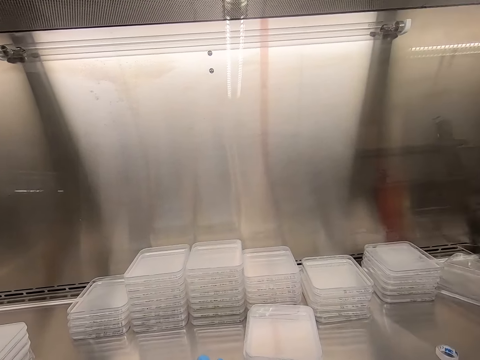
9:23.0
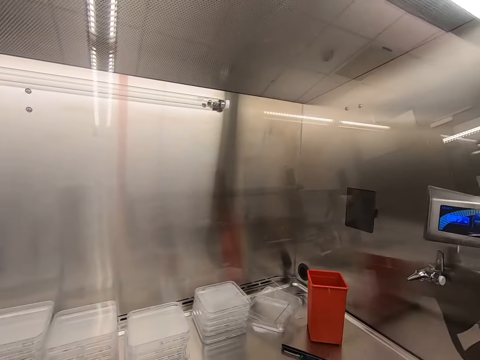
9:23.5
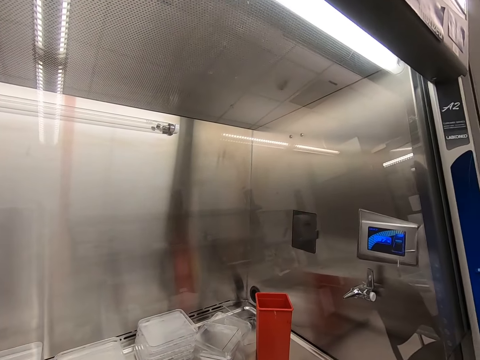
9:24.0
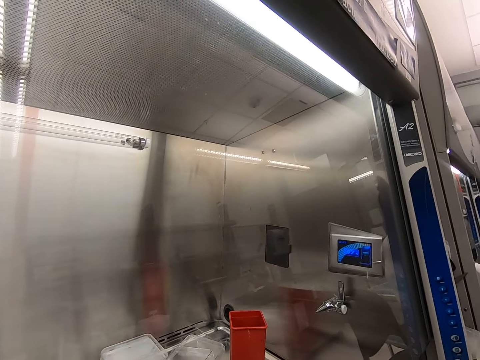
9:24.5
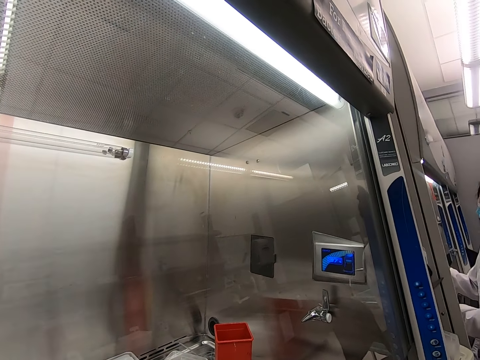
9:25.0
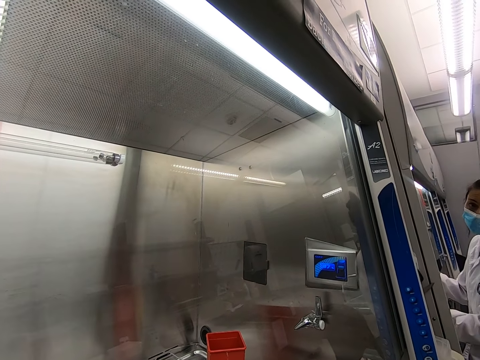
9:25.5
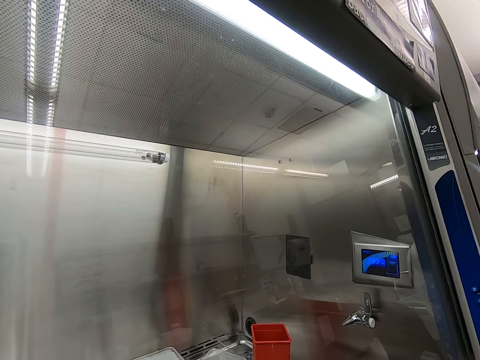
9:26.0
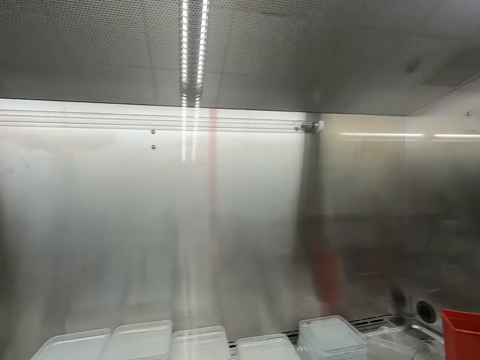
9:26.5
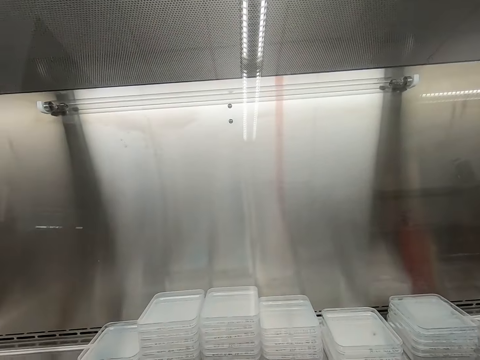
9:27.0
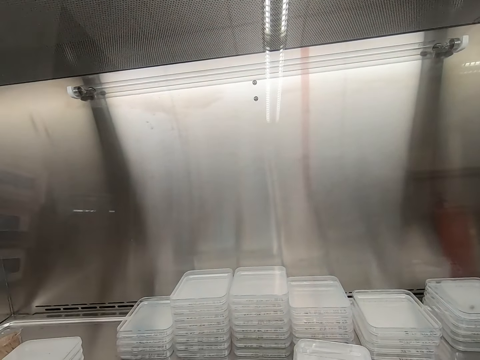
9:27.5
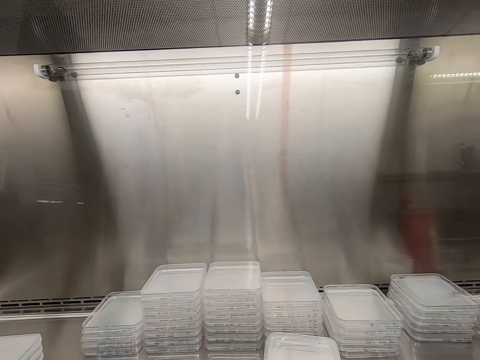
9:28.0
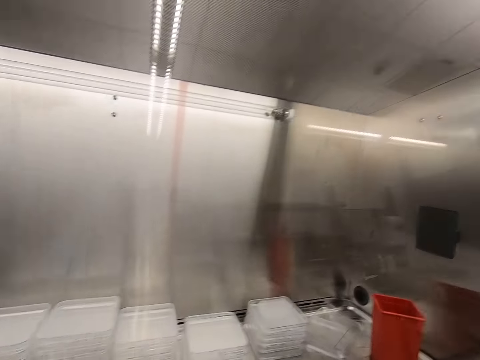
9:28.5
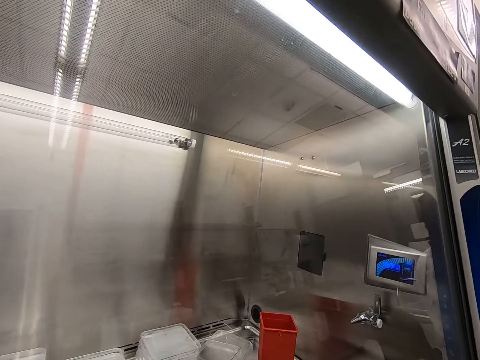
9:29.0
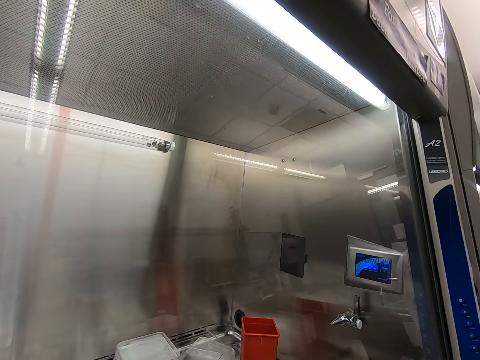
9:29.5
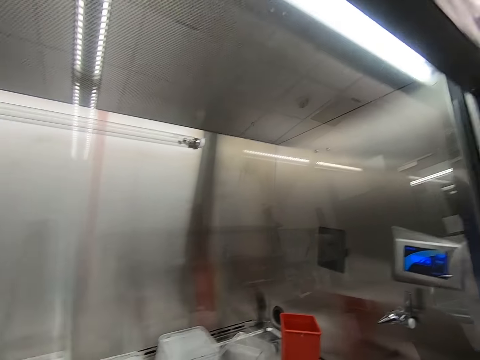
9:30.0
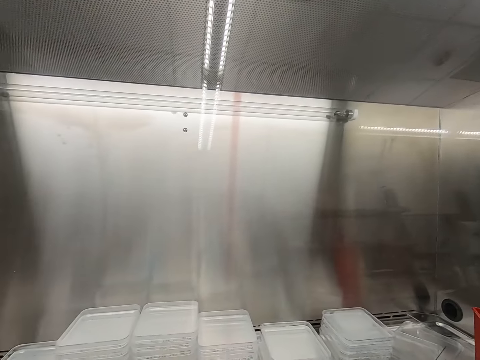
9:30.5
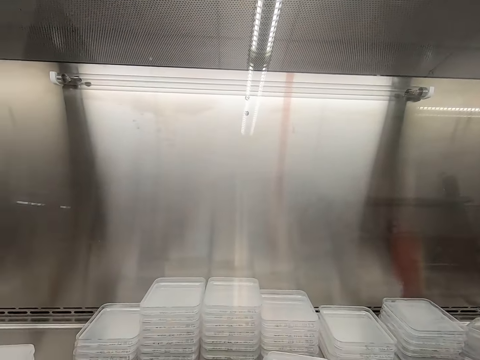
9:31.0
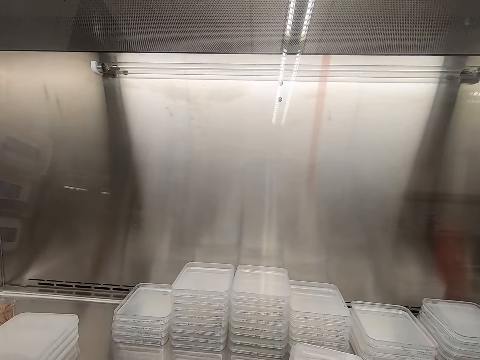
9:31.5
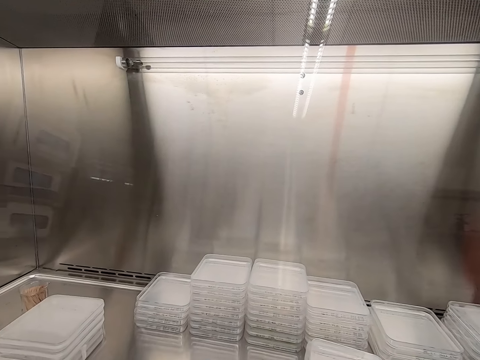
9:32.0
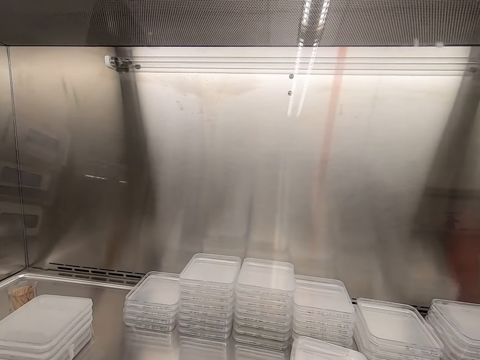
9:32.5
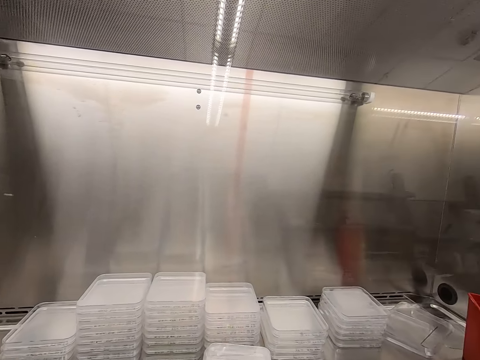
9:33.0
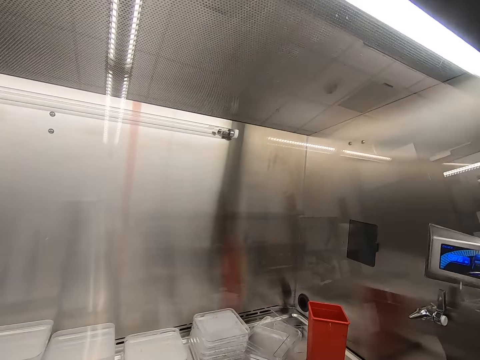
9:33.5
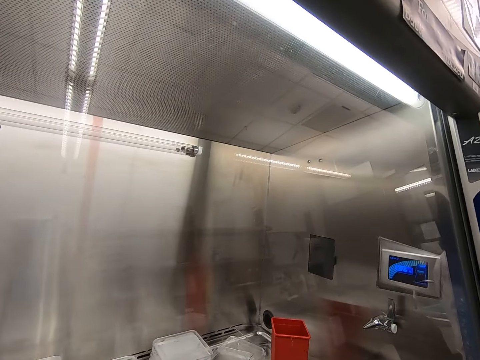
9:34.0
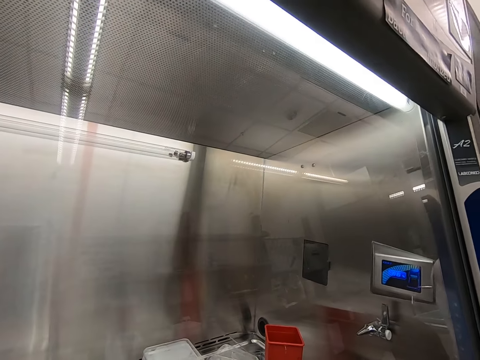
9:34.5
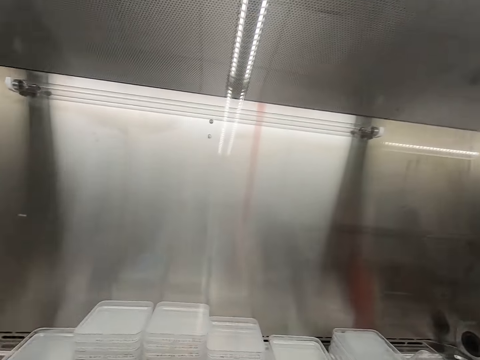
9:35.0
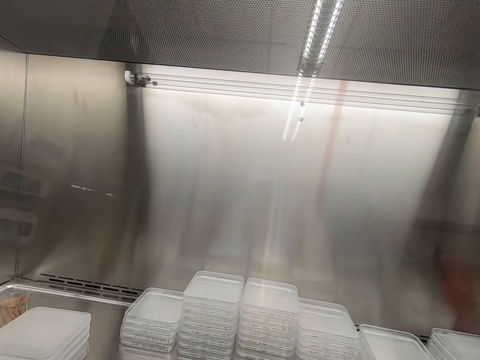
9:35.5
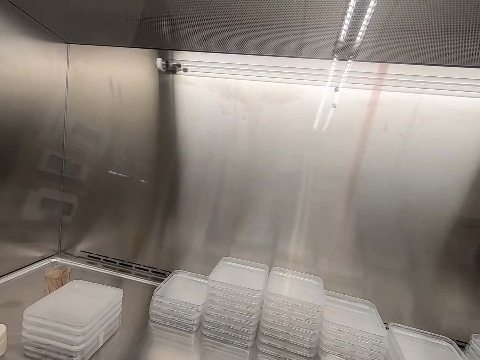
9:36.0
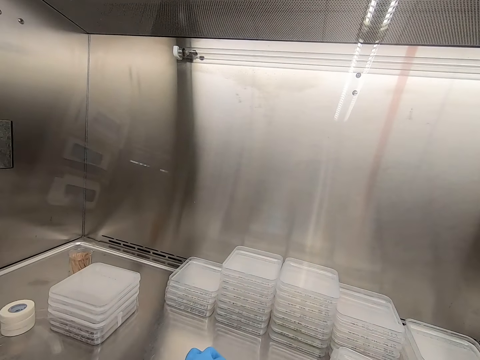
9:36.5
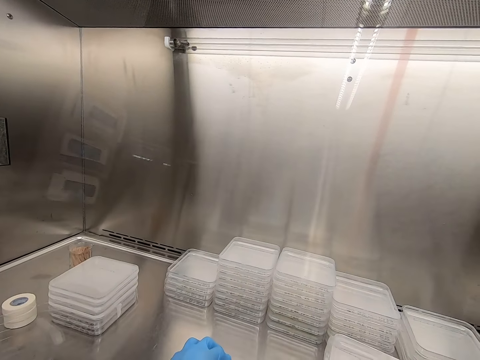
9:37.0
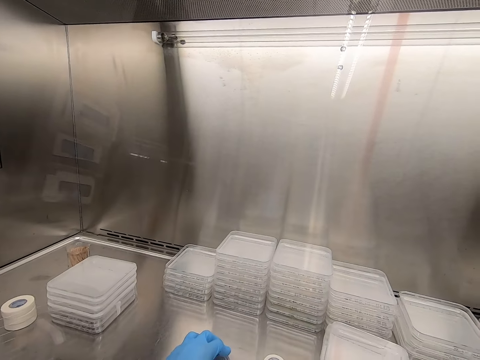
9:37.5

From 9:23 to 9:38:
The camera wearer speaks with a woman. They seal a container. They stare around.

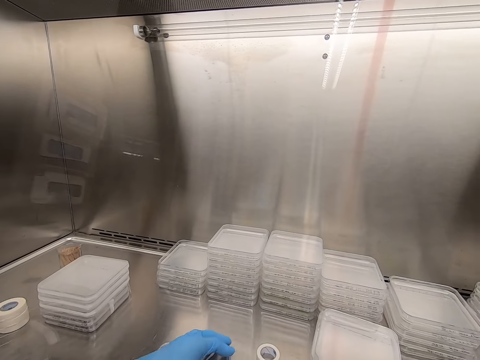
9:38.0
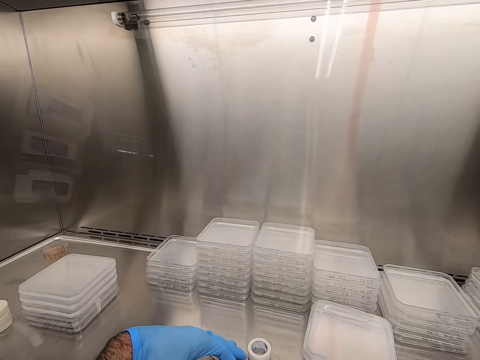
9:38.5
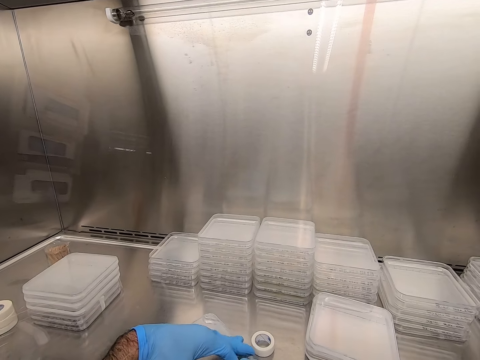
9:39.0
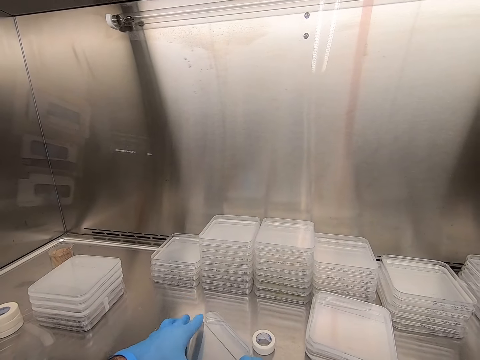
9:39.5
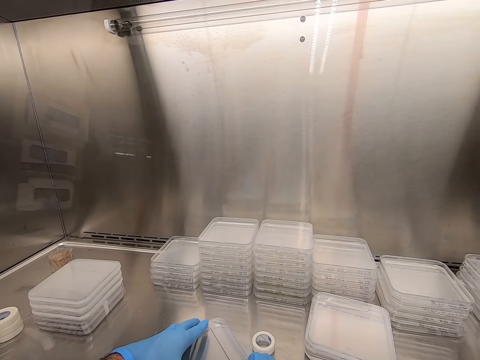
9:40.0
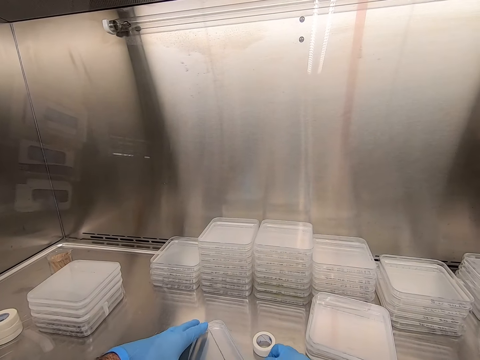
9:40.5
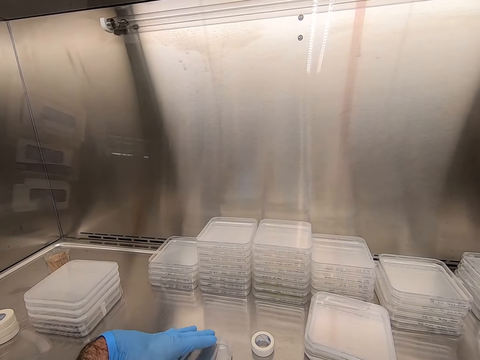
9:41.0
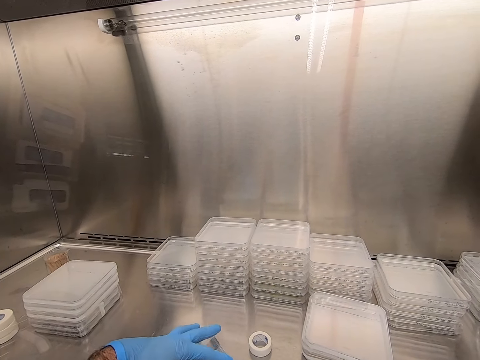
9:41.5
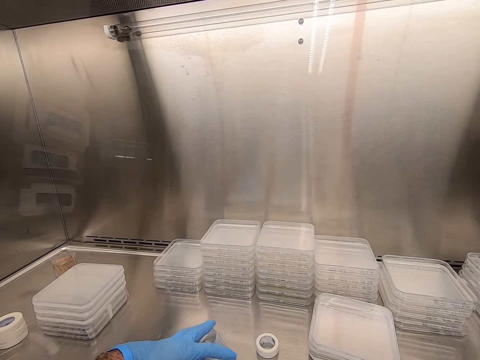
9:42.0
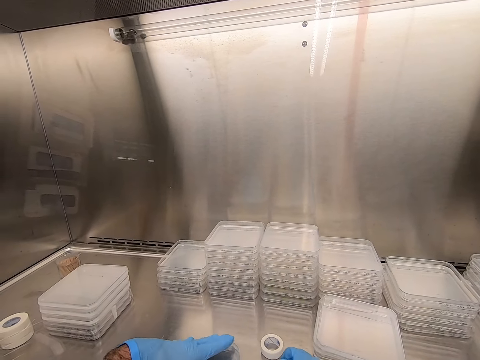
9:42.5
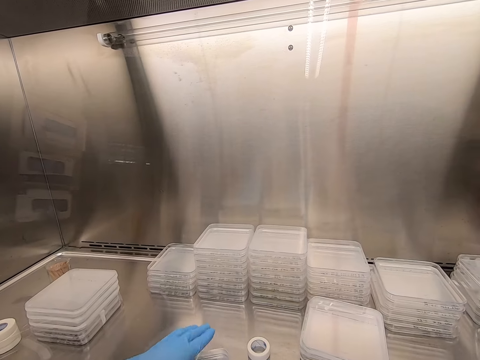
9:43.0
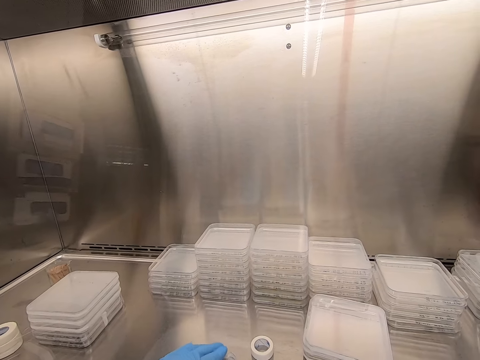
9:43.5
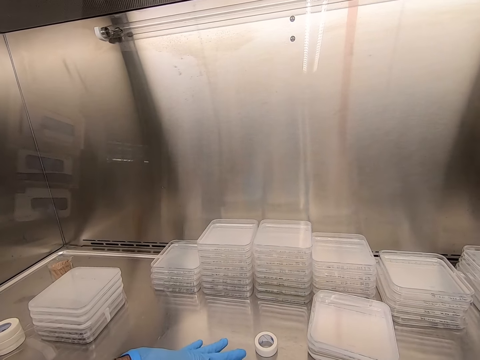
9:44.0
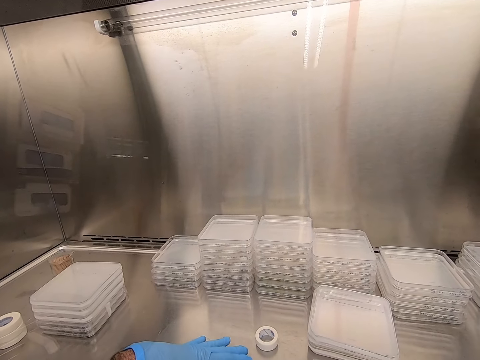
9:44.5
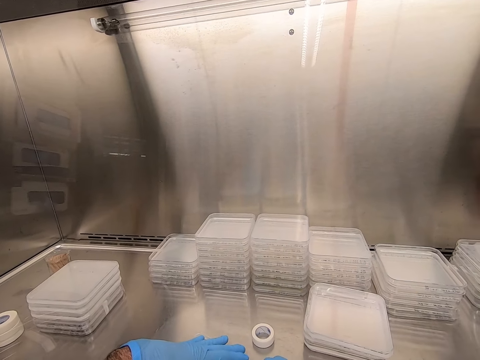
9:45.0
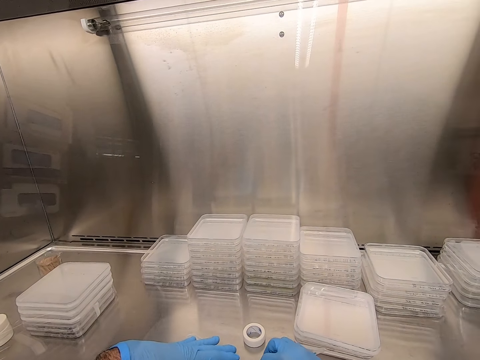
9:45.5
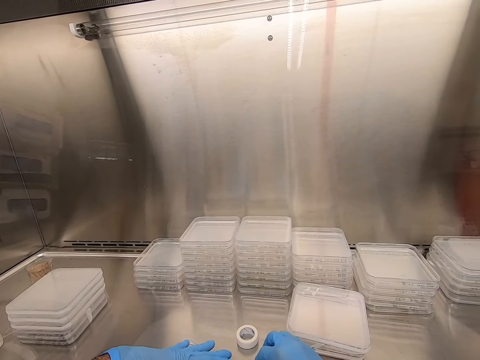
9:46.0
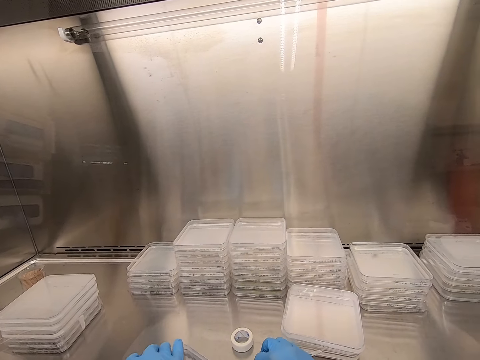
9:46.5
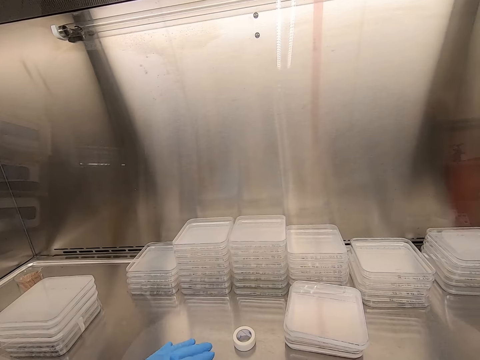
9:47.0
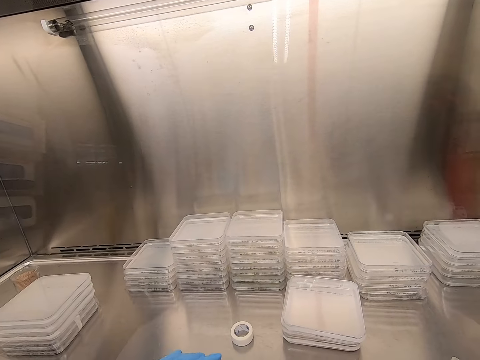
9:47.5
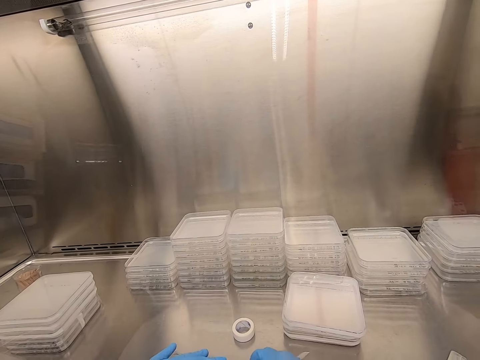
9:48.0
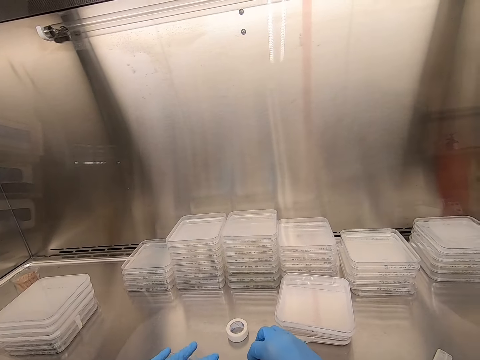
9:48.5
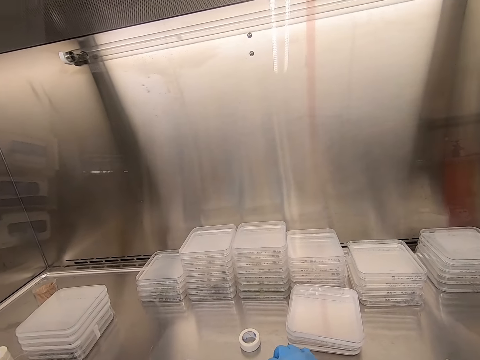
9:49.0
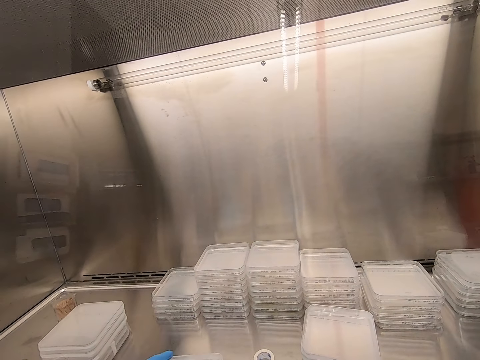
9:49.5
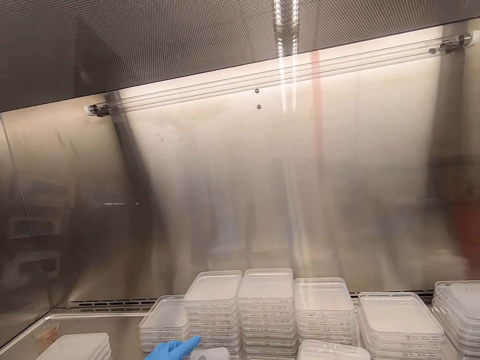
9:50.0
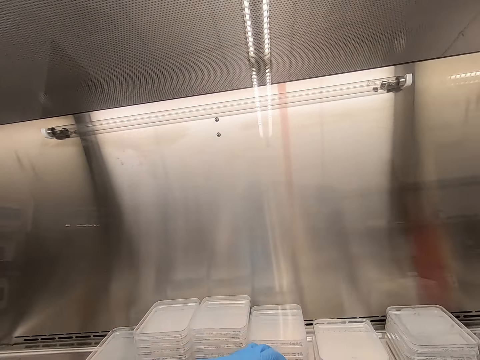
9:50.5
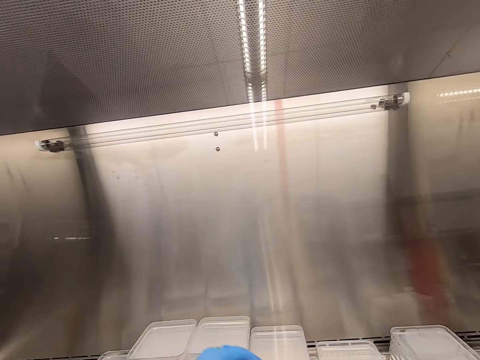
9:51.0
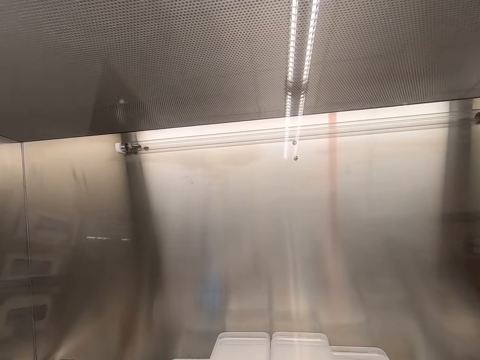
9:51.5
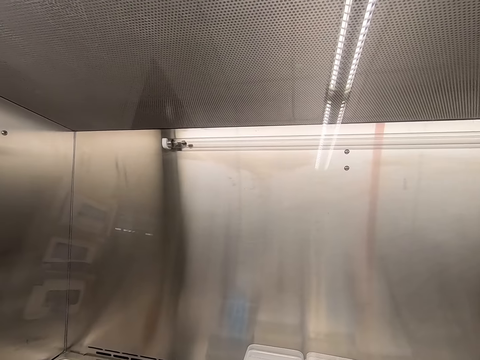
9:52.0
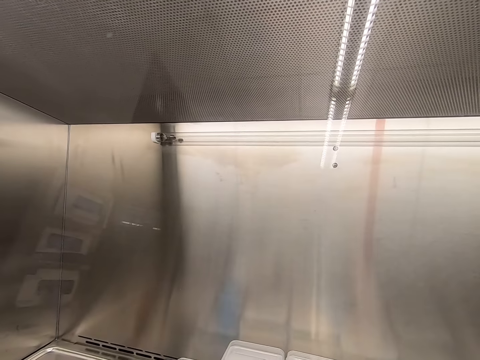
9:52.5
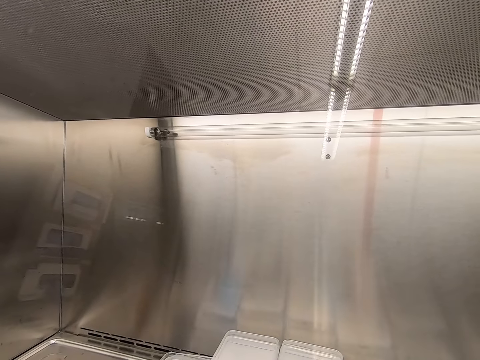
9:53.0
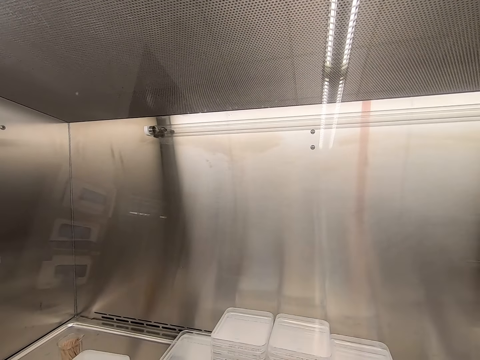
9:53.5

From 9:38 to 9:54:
The camera wearer cuts the cello tape on the plastic lid. They pile up the container. They take another lid.
